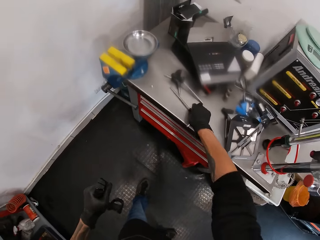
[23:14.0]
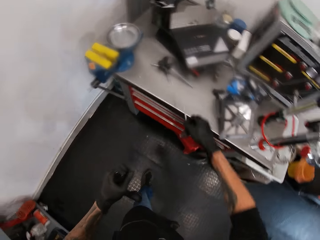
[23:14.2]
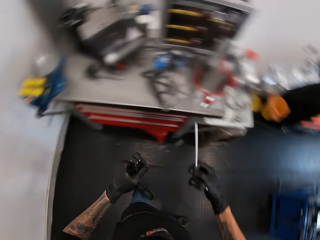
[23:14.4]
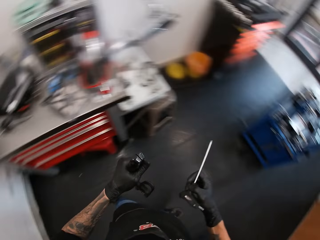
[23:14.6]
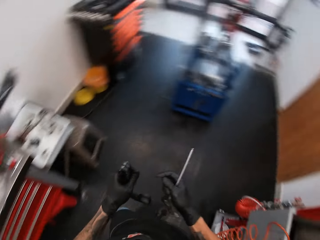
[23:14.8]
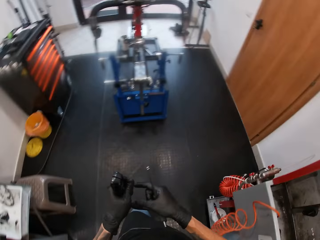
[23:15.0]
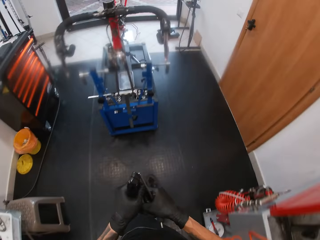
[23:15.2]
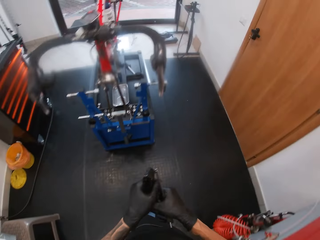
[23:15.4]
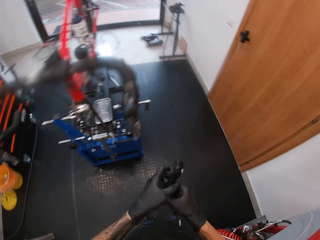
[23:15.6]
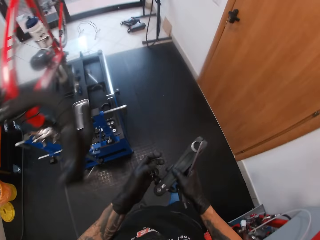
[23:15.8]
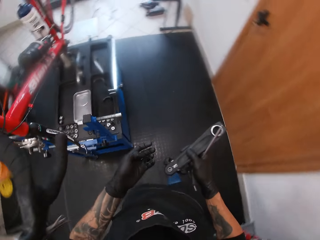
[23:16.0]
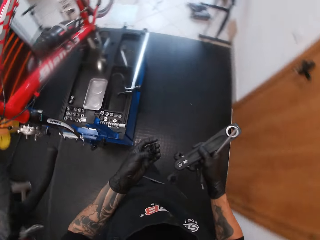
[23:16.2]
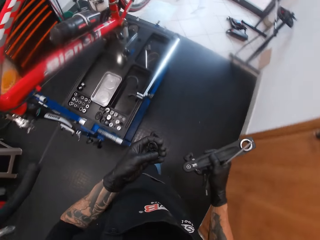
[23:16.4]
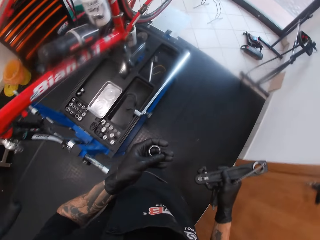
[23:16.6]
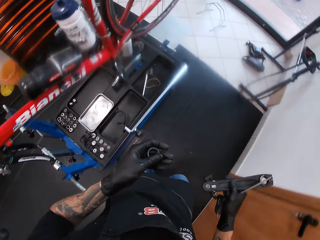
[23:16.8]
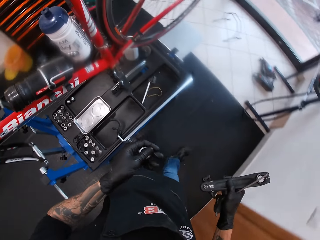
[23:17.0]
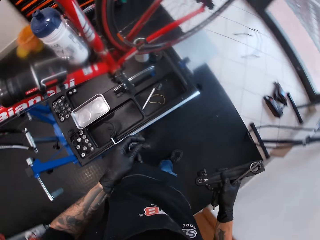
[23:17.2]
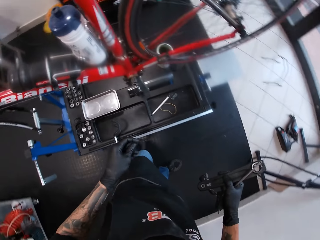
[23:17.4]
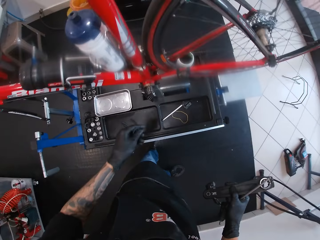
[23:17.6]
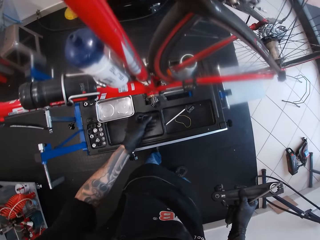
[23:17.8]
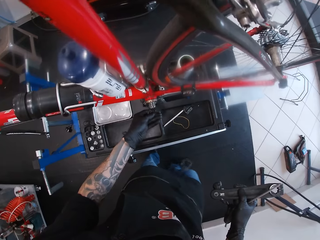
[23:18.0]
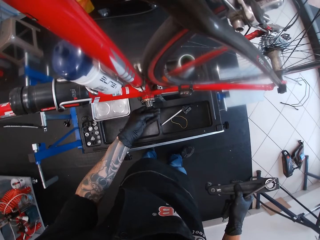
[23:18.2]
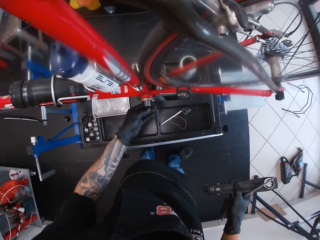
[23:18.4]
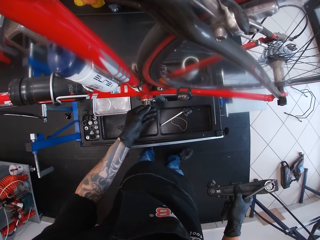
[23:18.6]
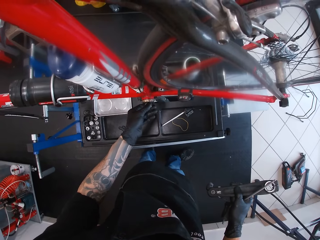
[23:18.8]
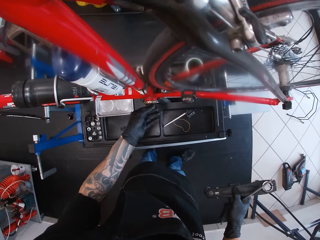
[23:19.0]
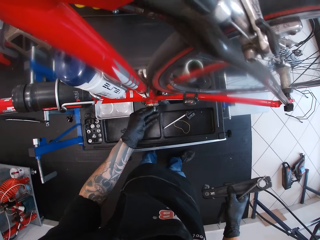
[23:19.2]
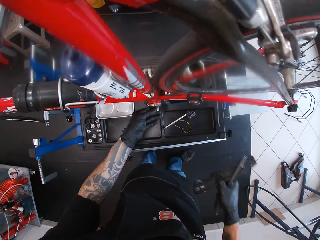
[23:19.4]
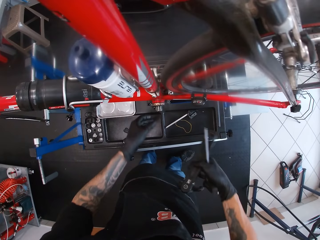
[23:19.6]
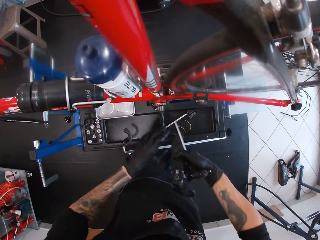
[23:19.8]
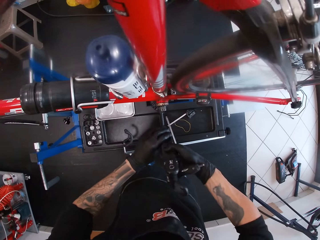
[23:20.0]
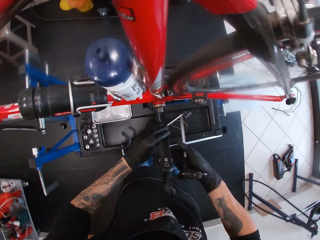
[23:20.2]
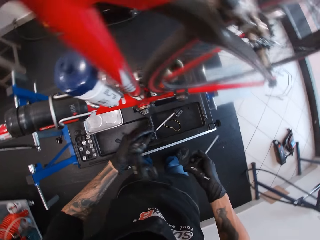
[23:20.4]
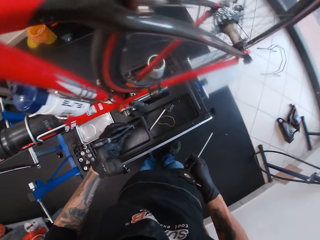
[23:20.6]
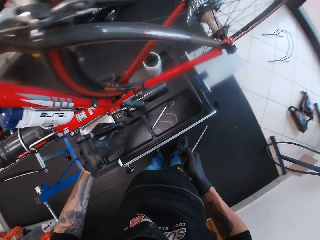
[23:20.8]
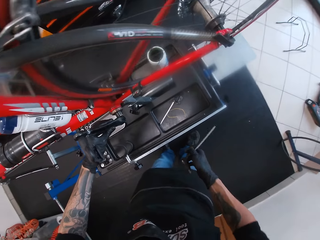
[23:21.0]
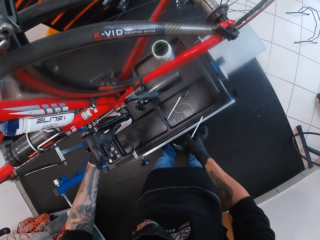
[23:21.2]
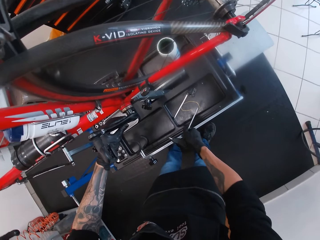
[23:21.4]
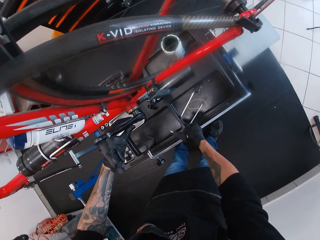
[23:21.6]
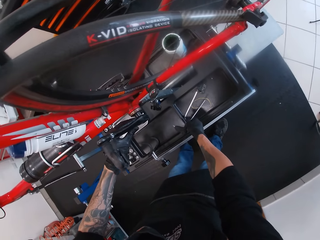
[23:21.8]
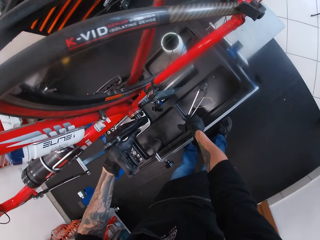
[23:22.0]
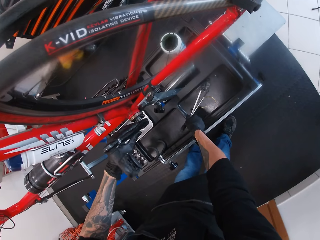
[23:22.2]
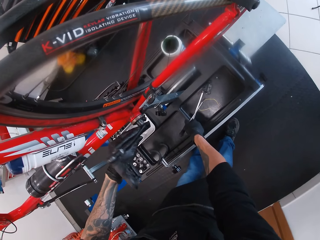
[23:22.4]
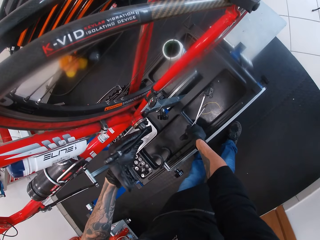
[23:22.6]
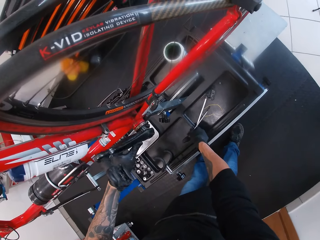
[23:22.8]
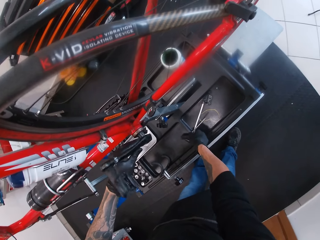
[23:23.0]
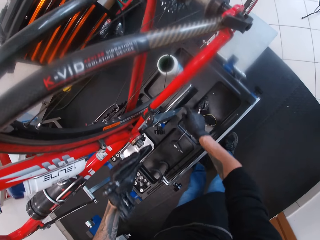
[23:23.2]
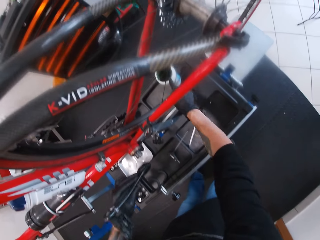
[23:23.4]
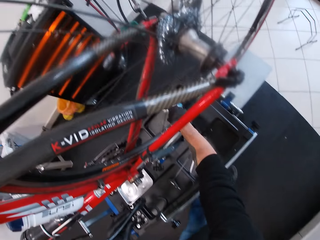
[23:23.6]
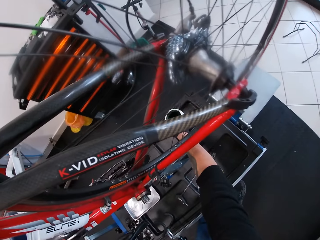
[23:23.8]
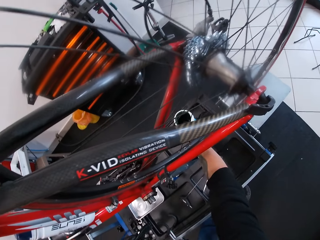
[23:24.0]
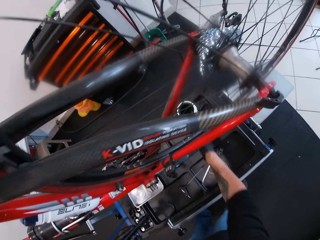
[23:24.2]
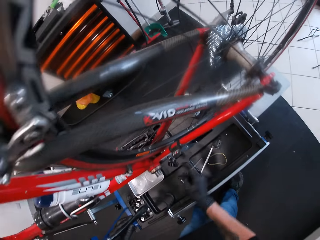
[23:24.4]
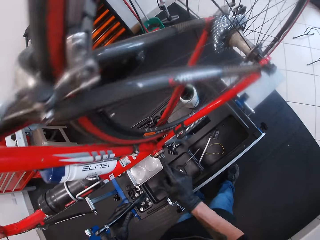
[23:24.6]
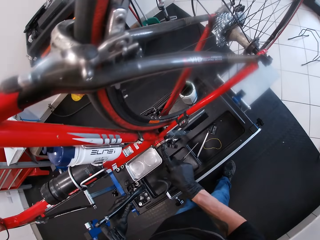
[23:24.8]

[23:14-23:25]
The camera wearer picks the t-handle screwdriver from the workbench with his right hand. He moves toward the maintenance bench. He passes the combination spanner from his left hand to his right hand. He walks around the bicycle garage, and walks around the bicycle garage again. He inserts the spacing washer in the crankset with his left hand. He passes the combination spanner from his right hand to his left hand. He fixes the crank repeatedly. He drops the t-handle screwdriver on the maintenance bench with his right hand. He dips his right index finger in a can of grease.

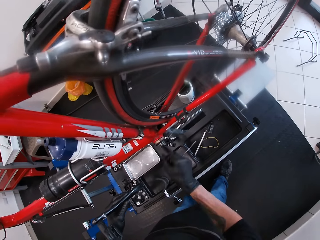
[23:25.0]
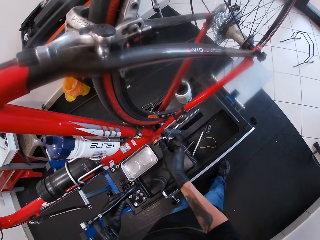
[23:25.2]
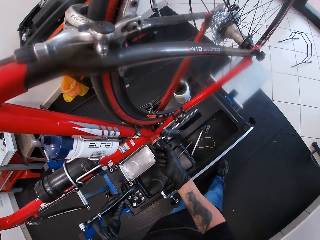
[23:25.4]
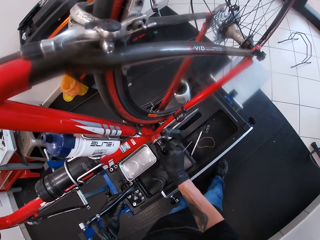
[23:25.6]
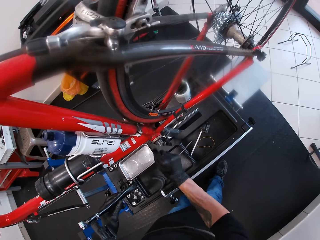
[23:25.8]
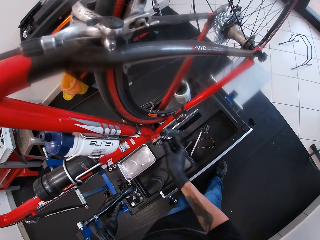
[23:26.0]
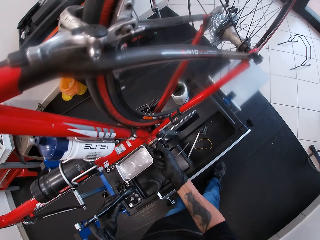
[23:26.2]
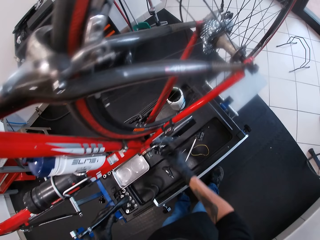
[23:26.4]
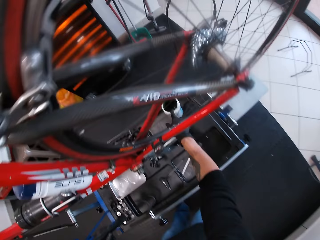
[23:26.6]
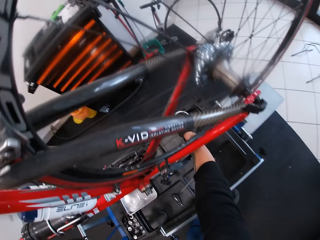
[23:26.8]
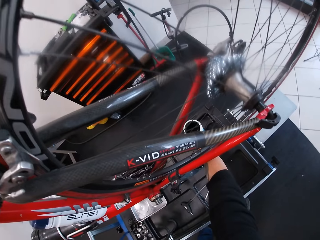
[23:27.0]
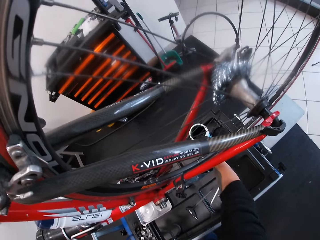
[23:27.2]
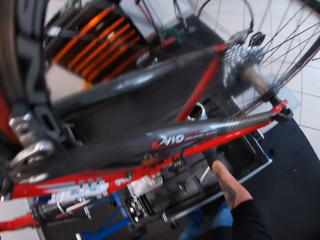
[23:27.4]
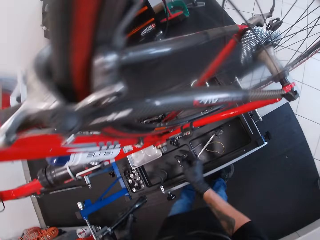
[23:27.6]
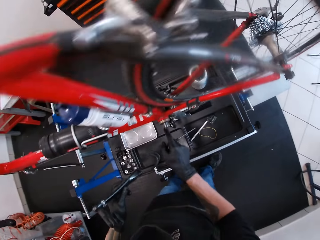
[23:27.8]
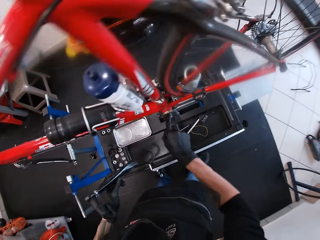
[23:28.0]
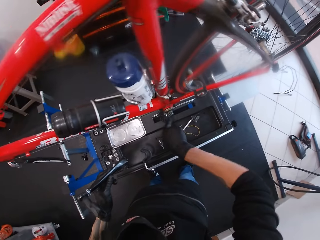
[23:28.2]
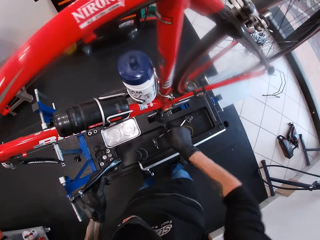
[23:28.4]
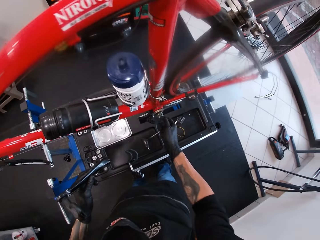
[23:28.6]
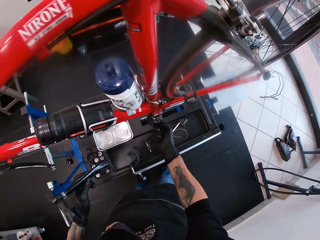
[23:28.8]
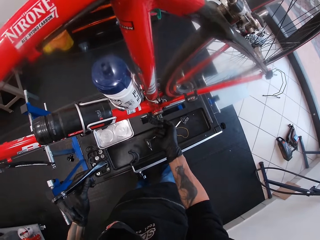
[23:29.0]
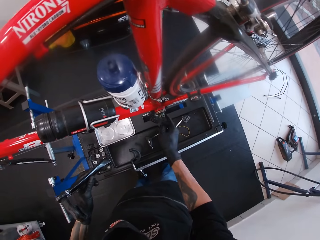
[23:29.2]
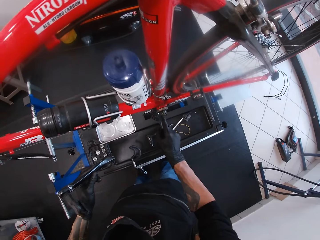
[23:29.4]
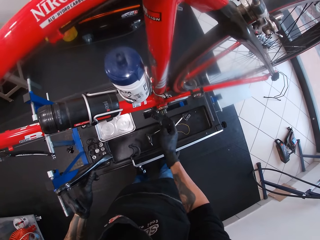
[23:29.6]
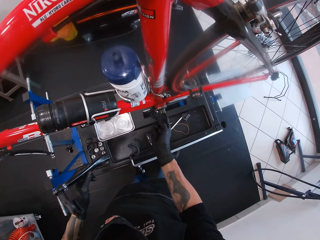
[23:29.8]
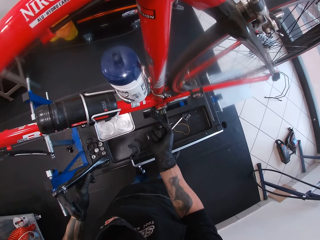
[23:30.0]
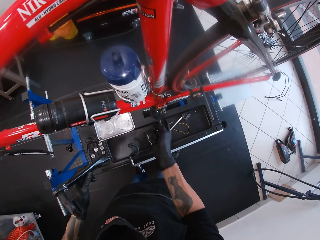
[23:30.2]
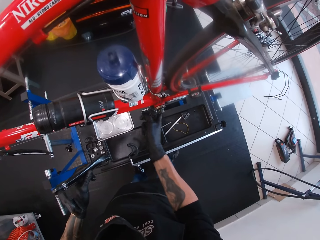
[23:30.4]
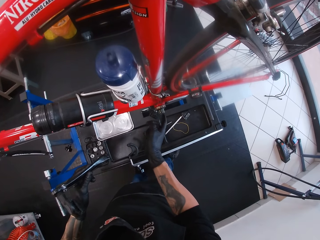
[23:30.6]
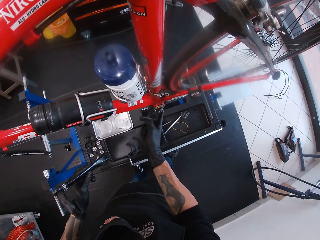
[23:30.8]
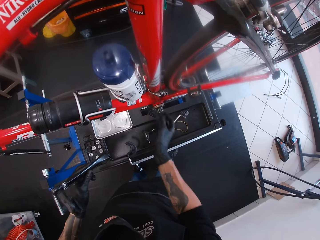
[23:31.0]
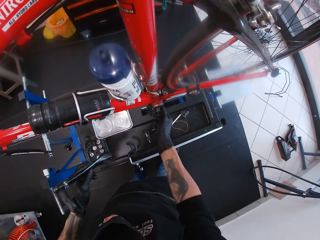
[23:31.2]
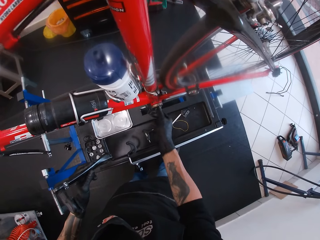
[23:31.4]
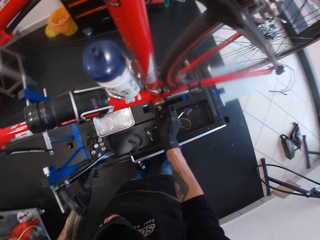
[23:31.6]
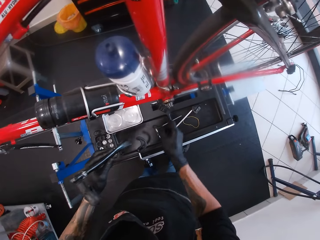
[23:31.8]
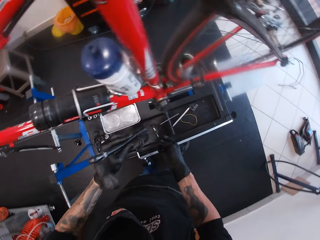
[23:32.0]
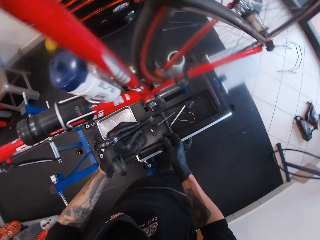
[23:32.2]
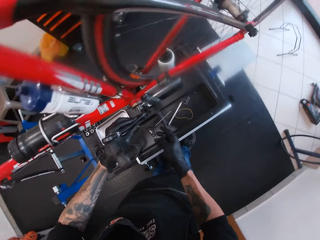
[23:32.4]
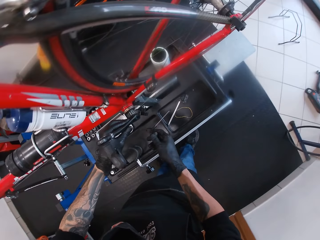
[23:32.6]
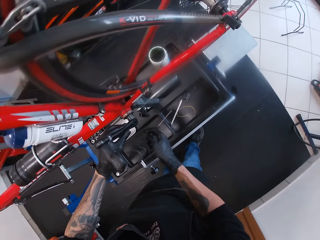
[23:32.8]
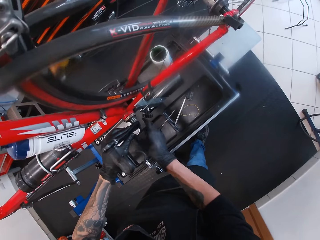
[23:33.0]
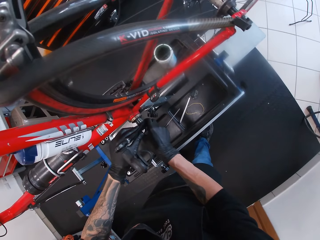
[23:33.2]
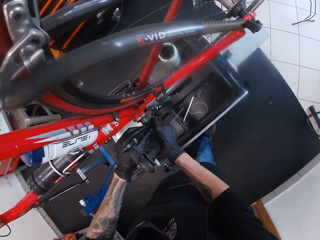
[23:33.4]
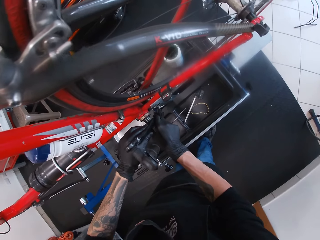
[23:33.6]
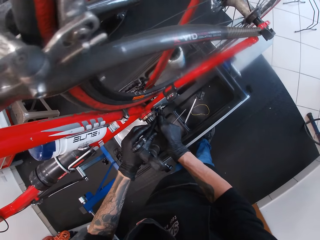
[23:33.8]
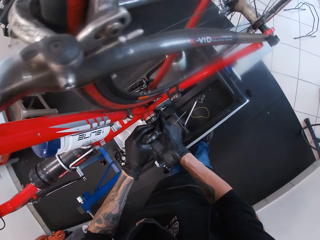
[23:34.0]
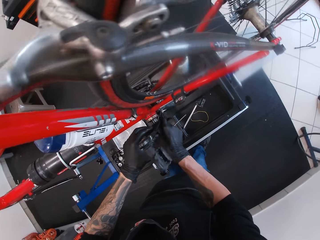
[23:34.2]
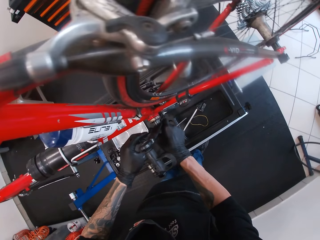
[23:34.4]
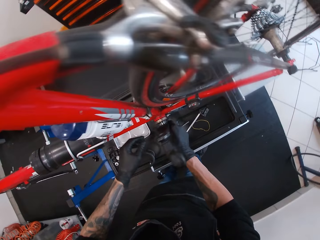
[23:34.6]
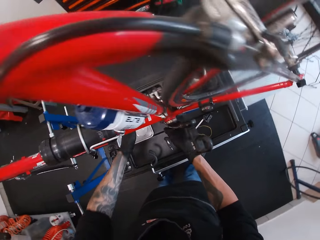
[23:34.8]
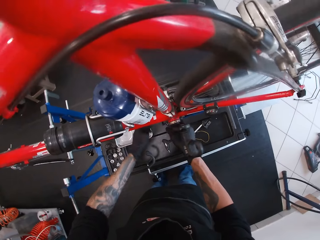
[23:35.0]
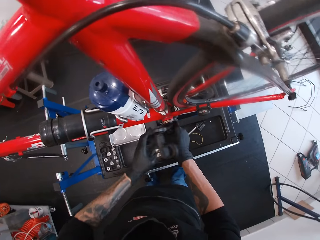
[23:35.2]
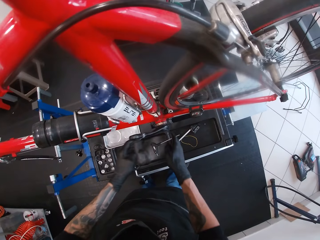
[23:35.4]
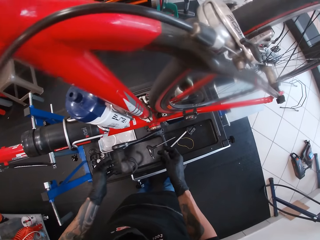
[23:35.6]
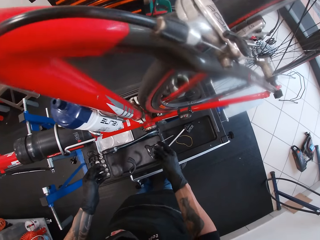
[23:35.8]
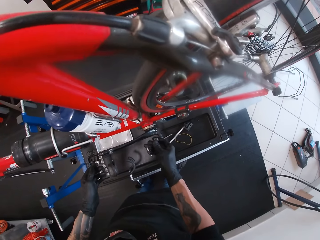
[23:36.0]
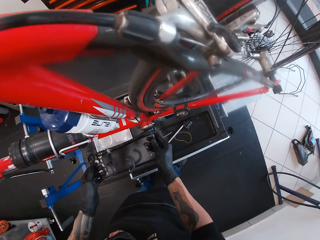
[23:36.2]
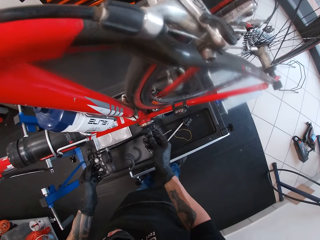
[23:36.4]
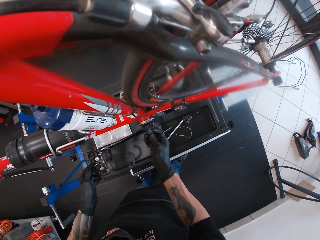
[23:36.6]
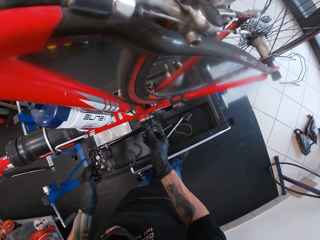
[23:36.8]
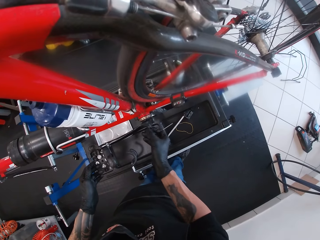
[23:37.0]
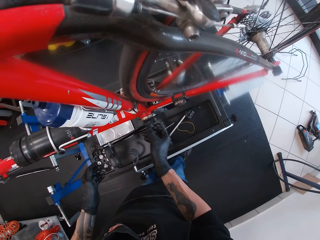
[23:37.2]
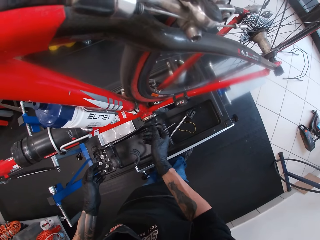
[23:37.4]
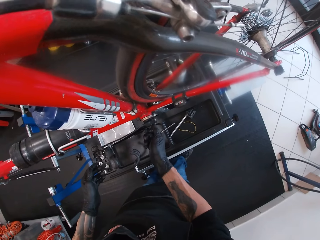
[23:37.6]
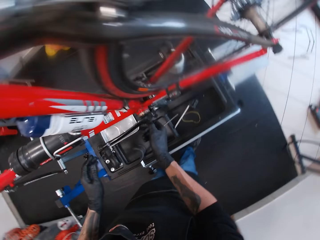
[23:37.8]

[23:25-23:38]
The camera wearer greases the crankset or bottom bracket with his right hand. He dips his right index finger in the can of grease. He greases the crankset with his right hand. He coats the grease in the bottom bracket again. He inserts the combination spanner in the crankset with his left hand. He fixes the combination spanner into the crankset with both hands. He inserts the bearing cup into the crankset with his right hand.
